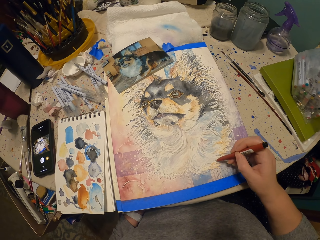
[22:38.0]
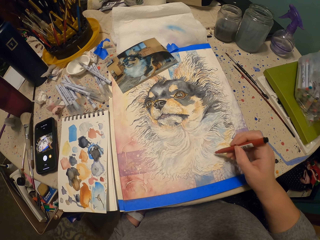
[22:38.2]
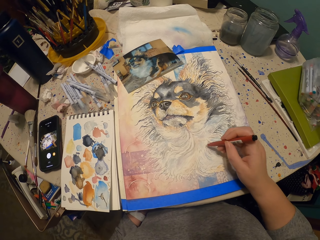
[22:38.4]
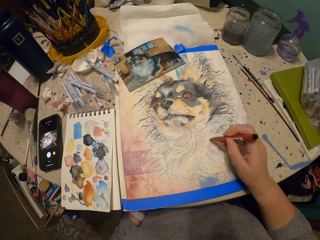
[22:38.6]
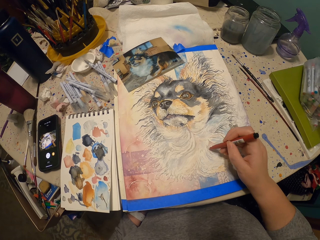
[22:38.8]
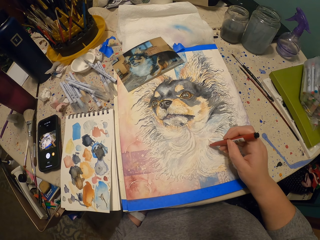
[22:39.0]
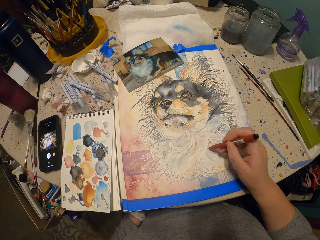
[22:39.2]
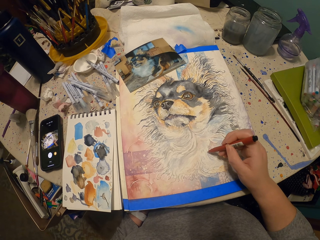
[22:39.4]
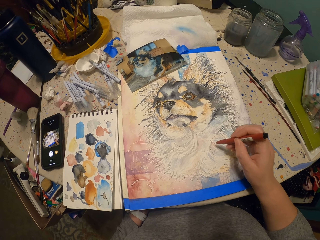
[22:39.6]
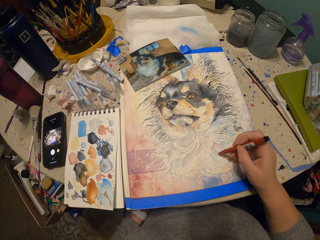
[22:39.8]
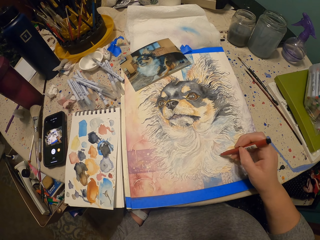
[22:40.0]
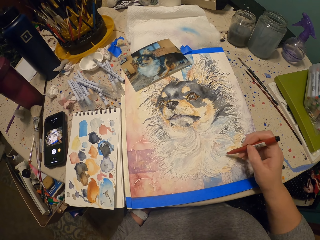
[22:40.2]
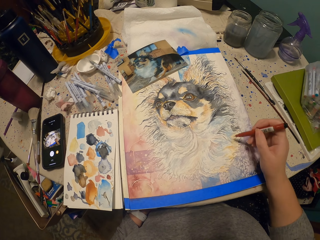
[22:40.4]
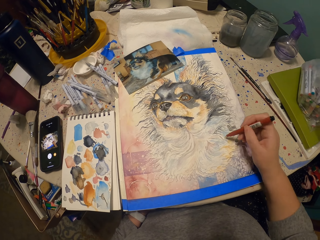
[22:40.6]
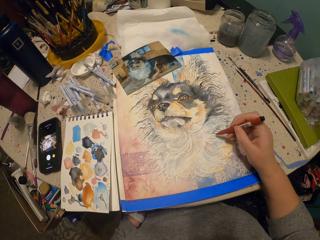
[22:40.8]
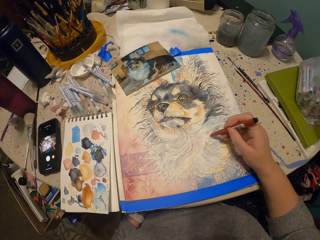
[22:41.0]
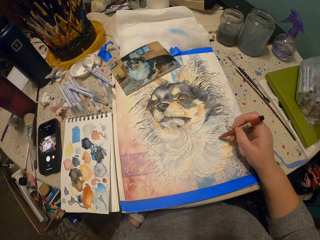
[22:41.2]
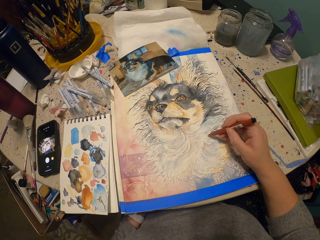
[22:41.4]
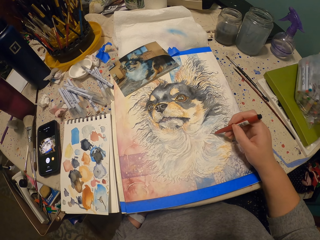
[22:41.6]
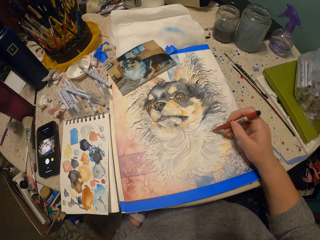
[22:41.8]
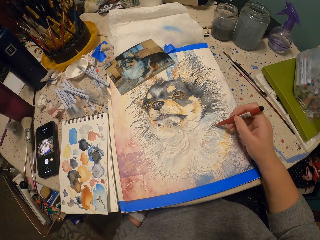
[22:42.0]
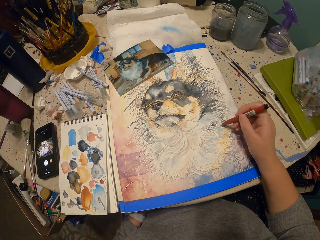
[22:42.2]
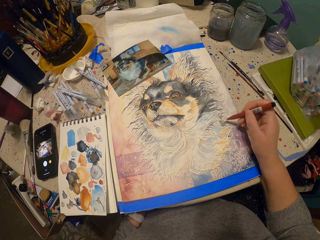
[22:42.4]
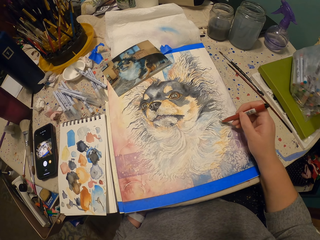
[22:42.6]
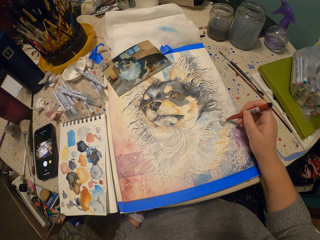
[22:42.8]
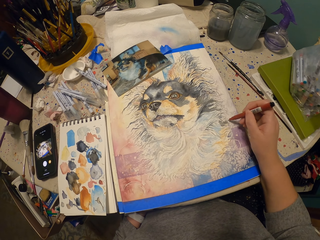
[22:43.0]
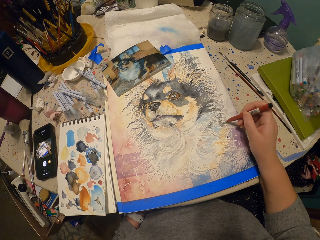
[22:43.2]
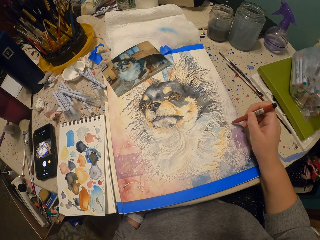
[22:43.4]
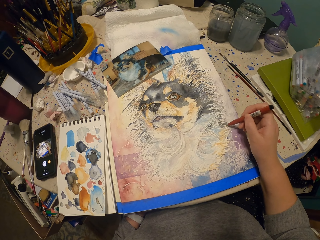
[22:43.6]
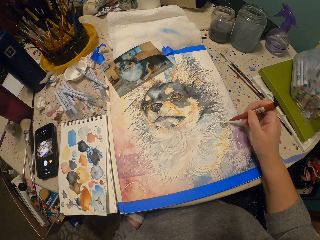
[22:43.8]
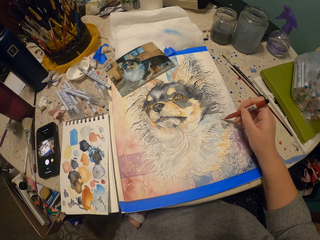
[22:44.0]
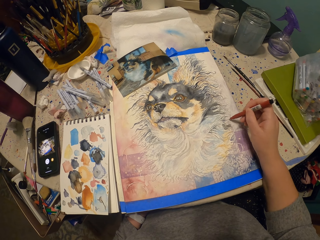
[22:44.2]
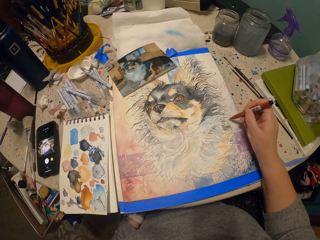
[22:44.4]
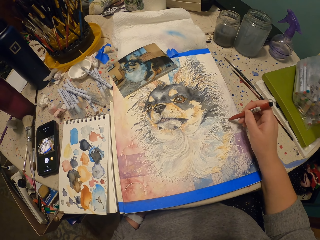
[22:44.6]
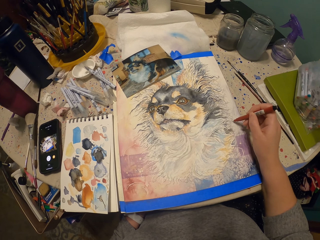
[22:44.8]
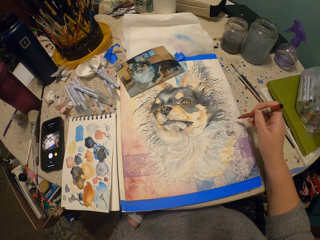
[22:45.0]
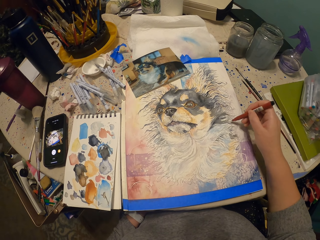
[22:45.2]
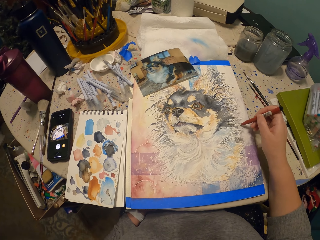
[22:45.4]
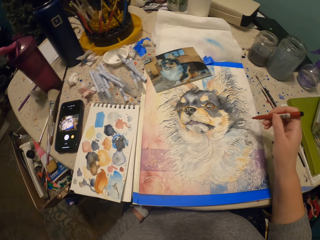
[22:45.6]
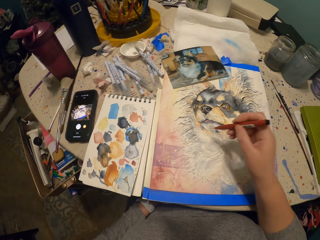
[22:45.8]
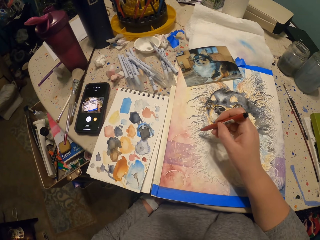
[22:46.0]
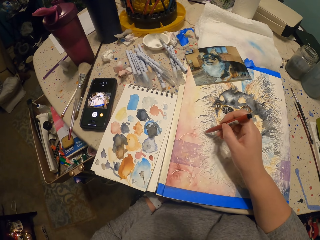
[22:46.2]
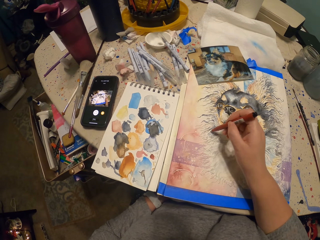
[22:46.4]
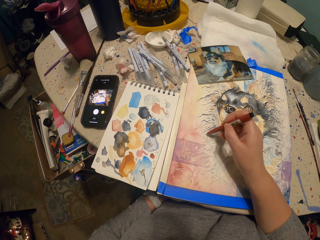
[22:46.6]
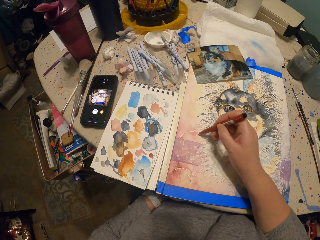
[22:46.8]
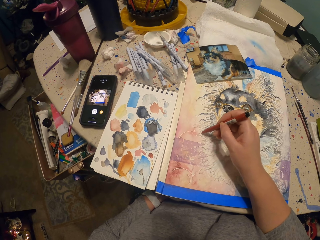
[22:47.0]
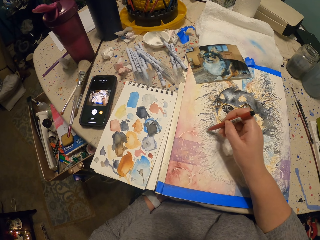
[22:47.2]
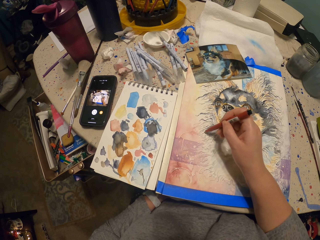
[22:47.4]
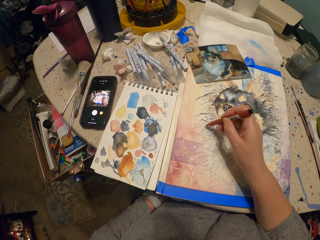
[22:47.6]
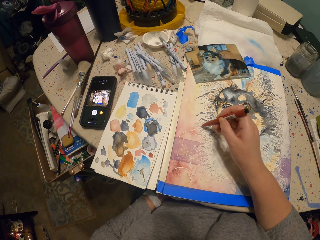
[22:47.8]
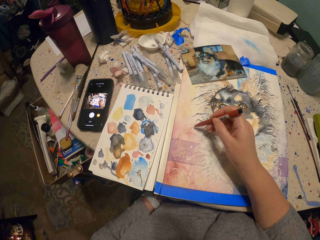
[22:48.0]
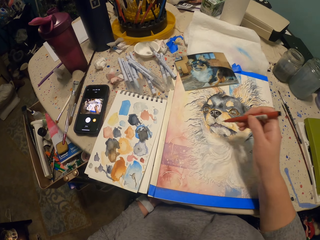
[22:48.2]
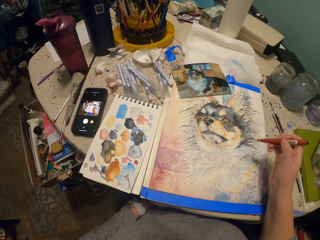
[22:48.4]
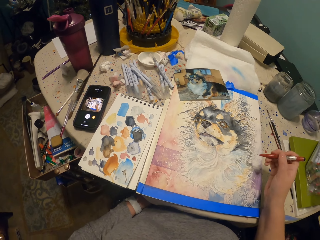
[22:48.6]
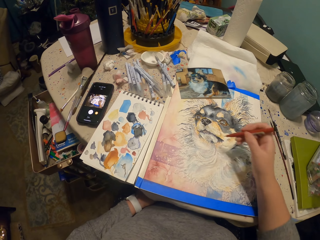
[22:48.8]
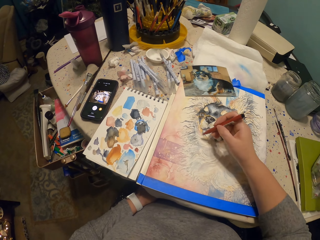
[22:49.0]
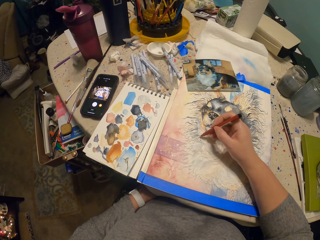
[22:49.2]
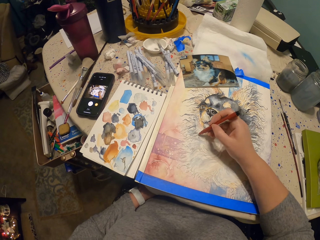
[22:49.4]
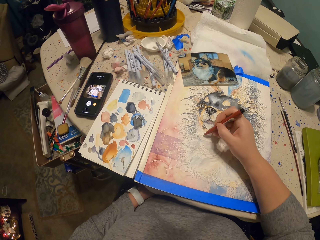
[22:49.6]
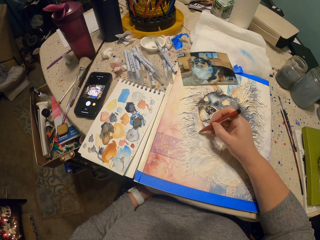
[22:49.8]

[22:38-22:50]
The camera wearer lifts a pen. They draw. They lift the pen. They scribble. They lift the pen.

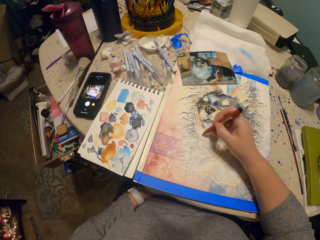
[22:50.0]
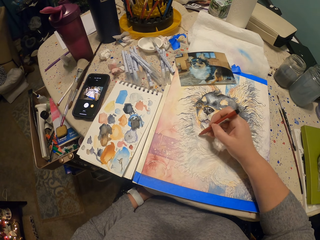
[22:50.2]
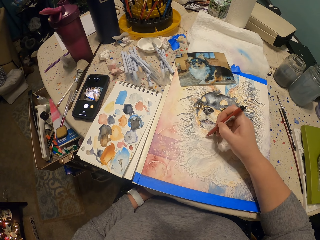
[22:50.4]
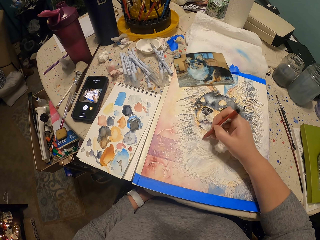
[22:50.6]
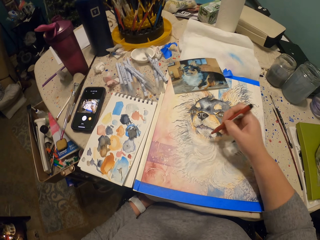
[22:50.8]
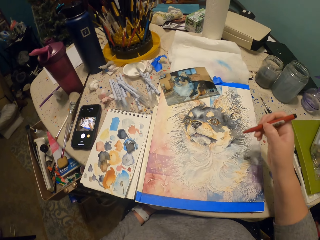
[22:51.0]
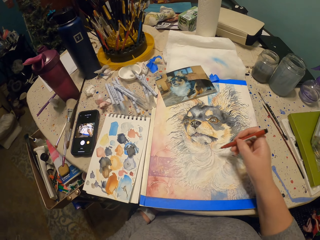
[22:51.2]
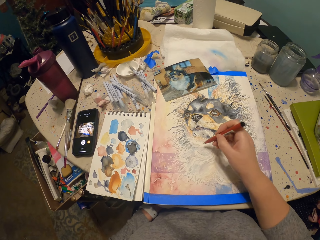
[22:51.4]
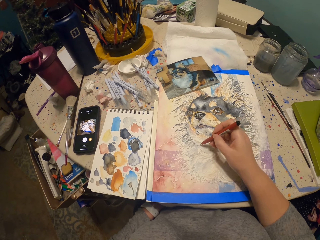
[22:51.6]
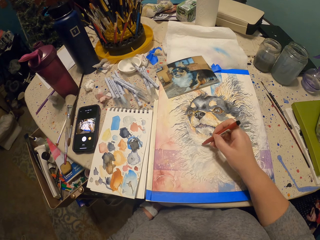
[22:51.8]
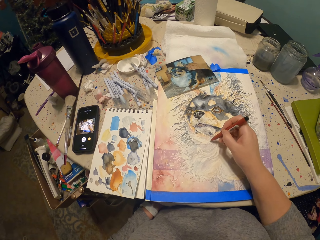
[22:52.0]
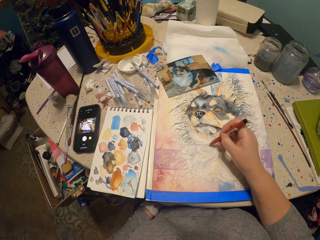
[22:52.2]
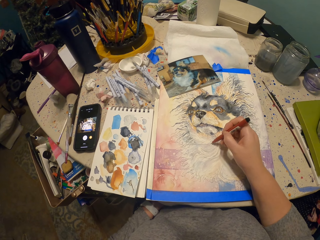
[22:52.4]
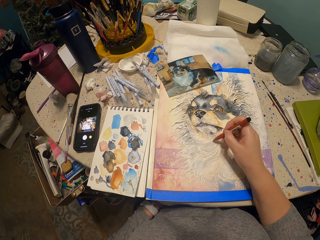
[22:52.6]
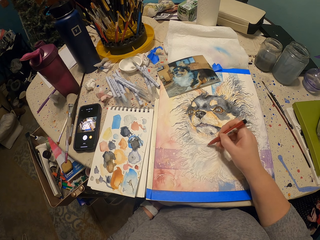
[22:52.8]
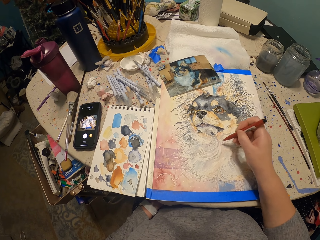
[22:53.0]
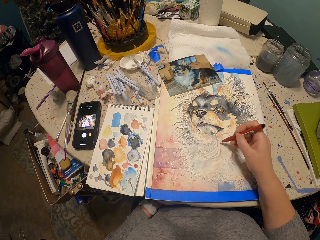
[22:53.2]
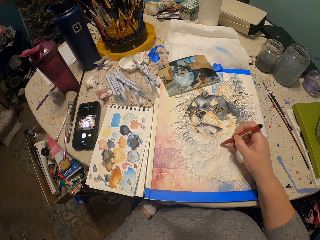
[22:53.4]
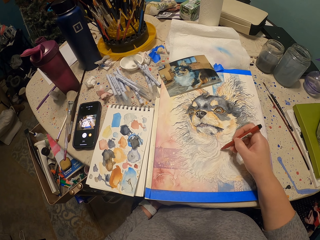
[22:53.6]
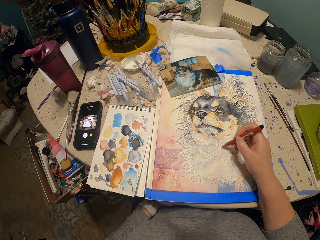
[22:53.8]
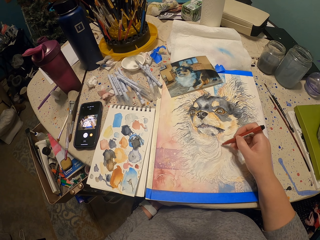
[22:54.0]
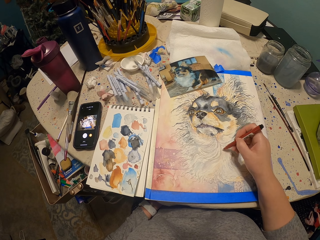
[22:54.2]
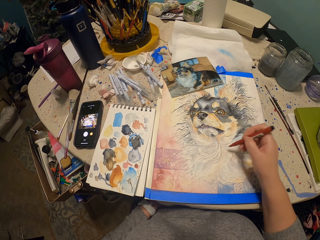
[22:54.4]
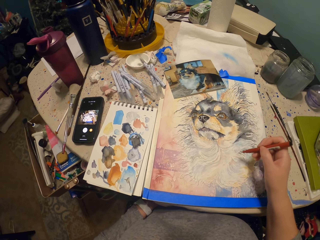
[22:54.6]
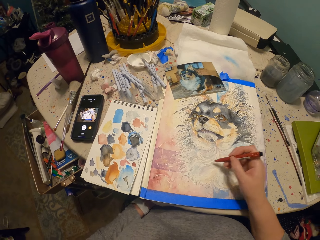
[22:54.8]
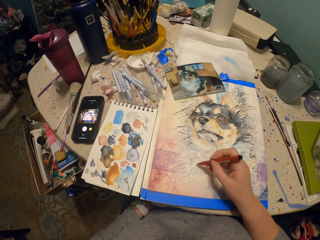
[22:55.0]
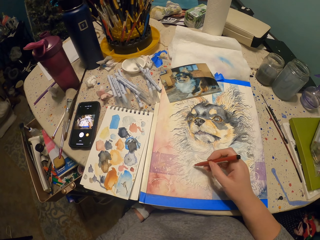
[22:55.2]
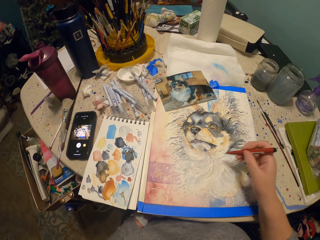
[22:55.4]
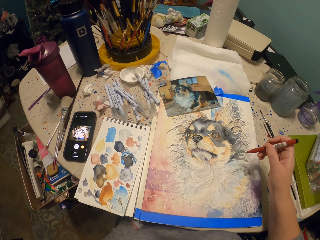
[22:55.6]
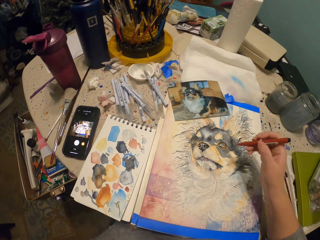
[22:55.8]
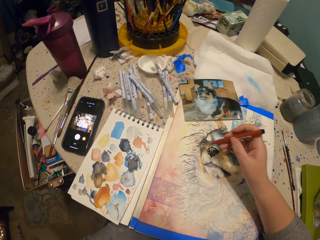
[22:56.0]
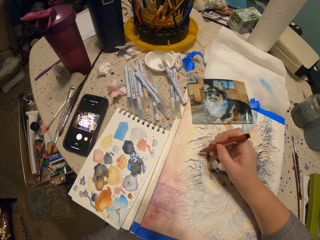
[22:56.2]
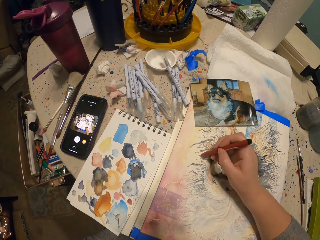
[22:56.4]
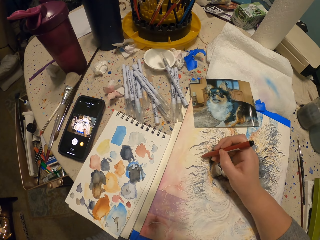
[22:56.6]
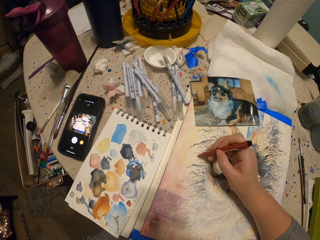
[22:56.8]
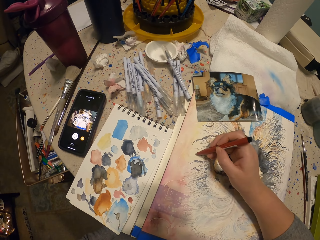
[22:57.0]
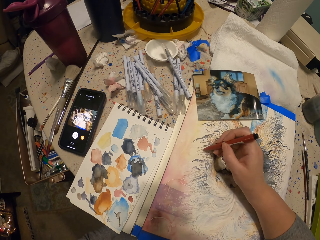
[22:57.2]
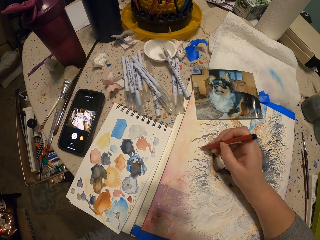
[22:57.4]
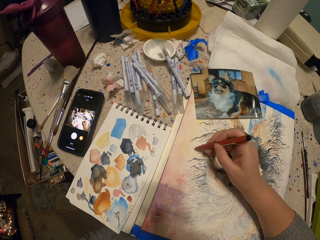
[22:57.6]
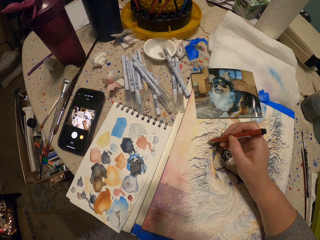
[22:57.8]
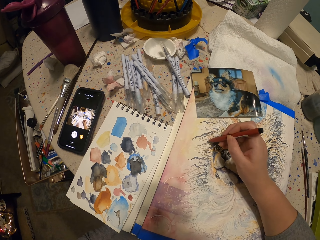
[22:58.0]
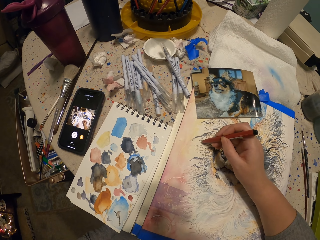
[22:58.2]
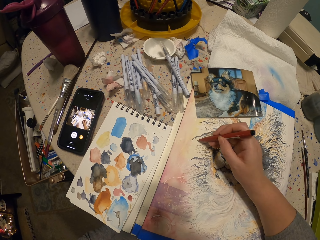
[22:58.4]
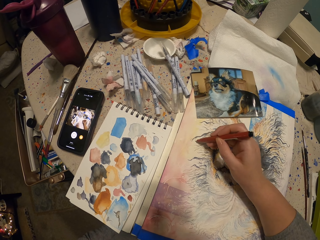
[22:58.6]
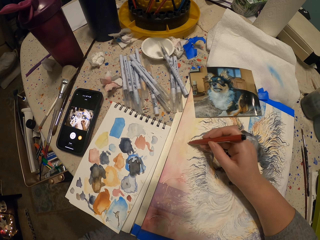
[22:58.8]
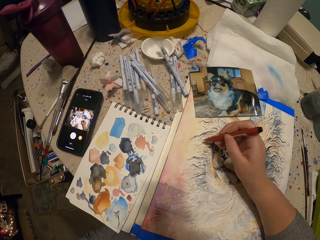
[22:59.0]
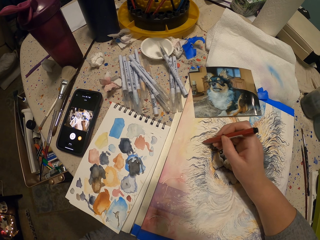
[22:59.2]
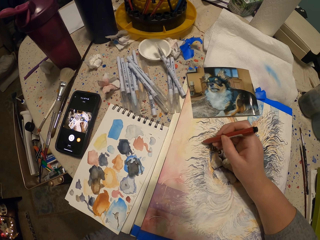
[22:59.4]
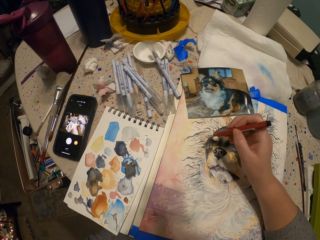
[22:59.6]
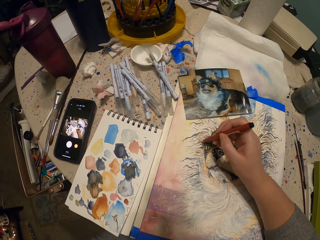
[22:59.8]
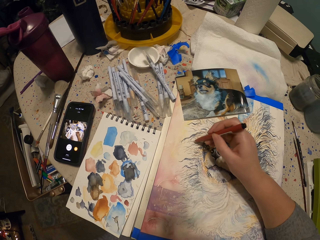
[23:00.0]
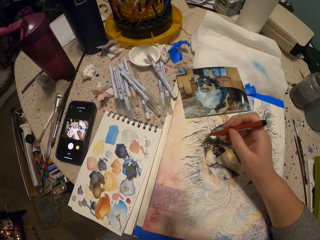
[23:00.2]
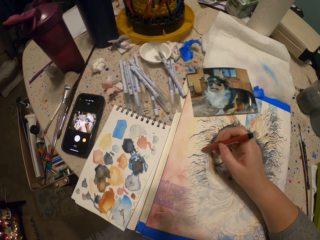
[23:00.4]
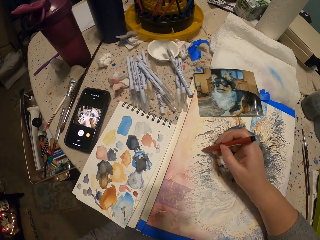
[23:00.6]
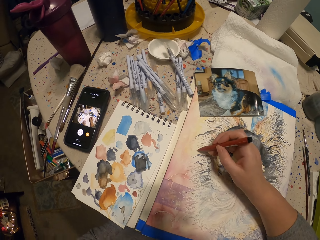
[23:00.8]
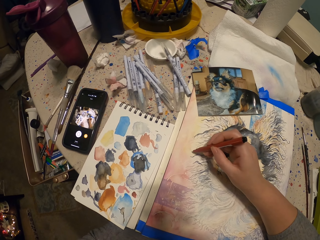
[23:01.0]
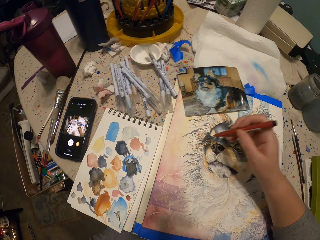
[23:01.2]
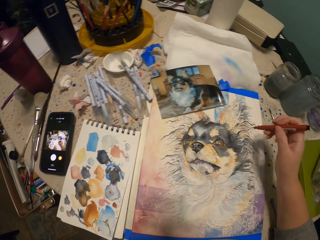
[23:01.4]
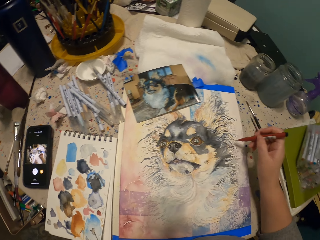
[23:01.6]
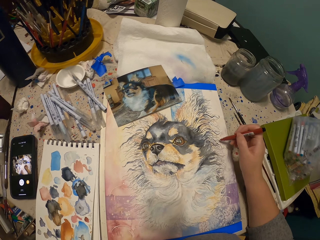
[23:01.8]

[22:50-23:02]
The camera wearer scribbles. They lift a pen. They draw. They lift the pen. They scribble. They move the pen. They draw.
